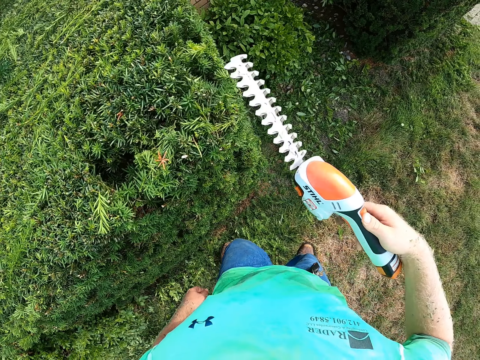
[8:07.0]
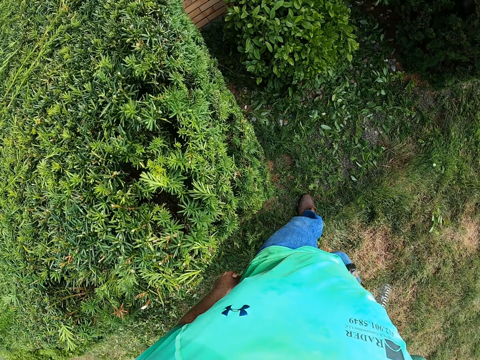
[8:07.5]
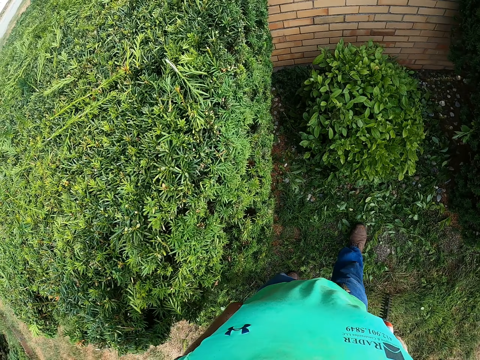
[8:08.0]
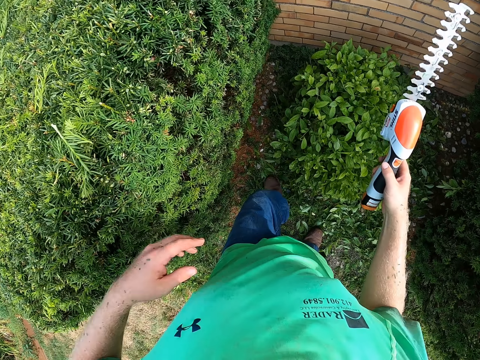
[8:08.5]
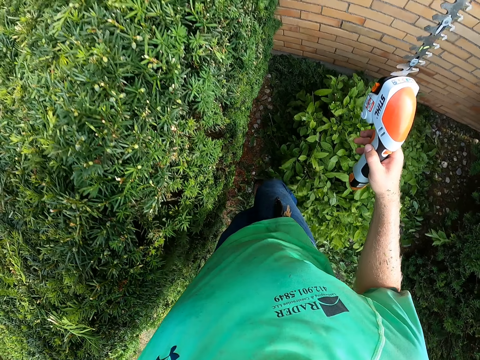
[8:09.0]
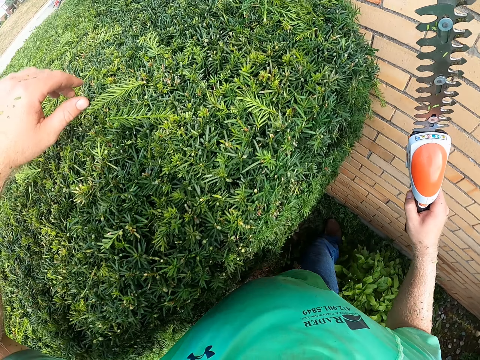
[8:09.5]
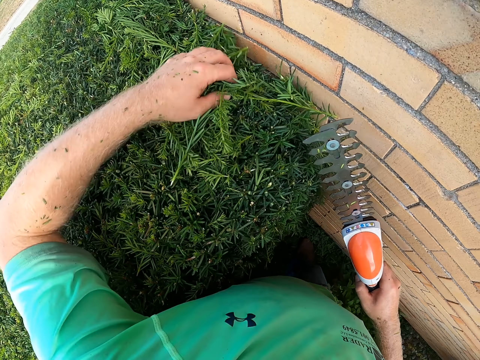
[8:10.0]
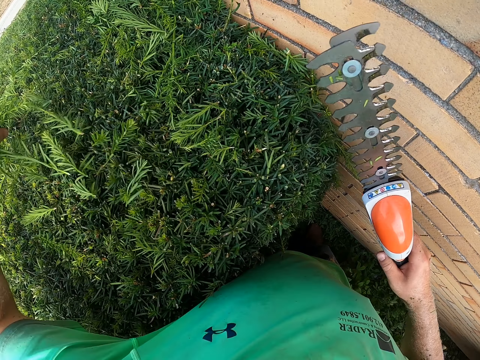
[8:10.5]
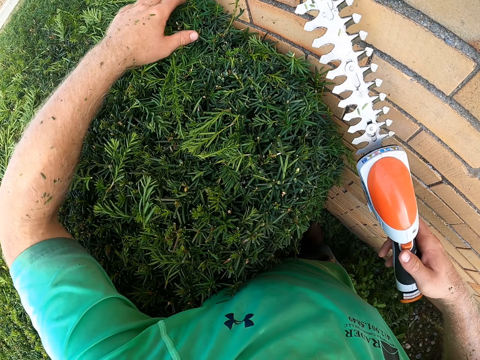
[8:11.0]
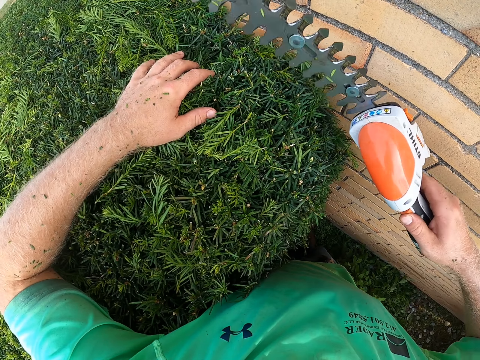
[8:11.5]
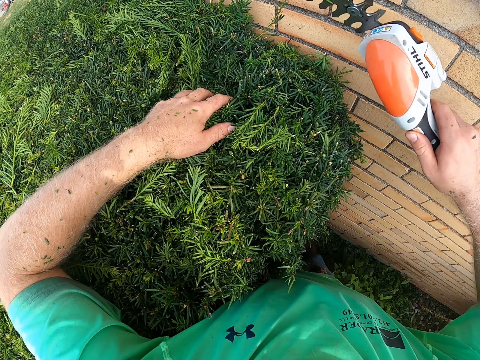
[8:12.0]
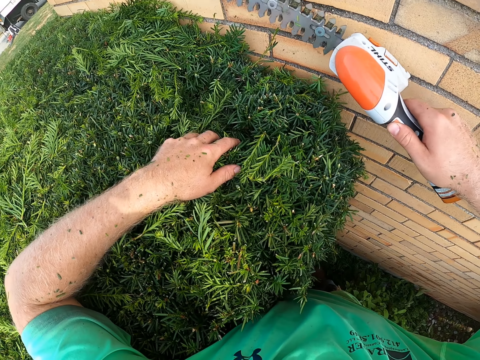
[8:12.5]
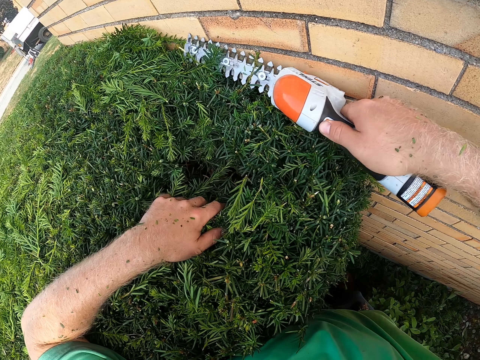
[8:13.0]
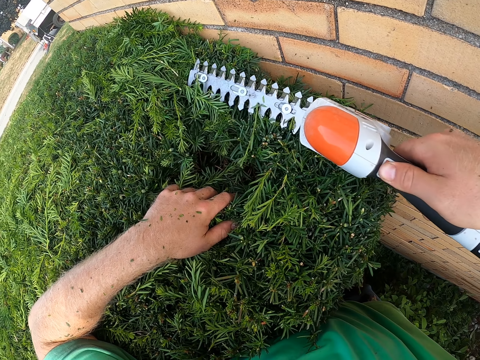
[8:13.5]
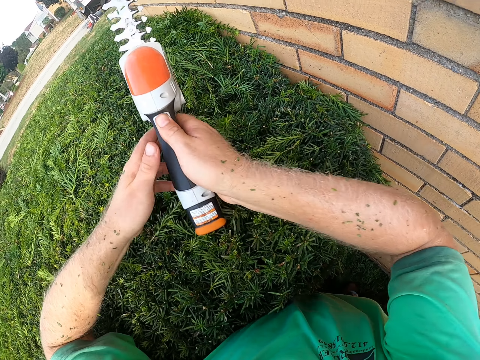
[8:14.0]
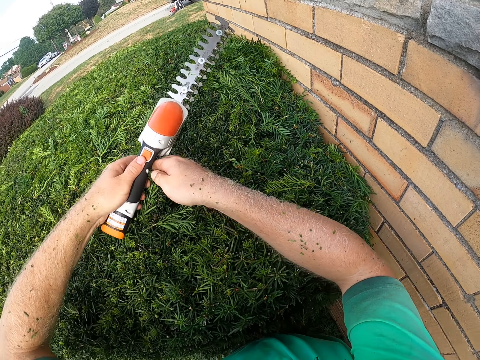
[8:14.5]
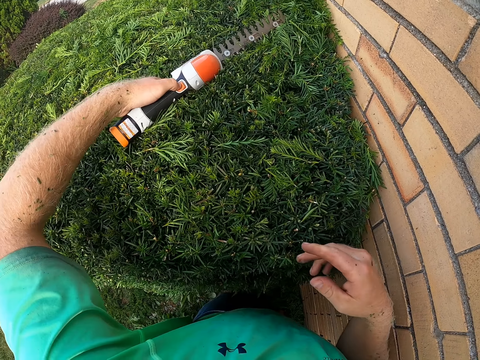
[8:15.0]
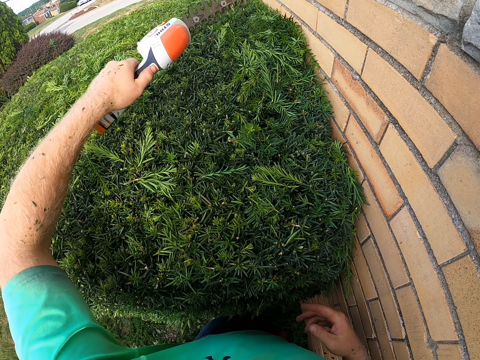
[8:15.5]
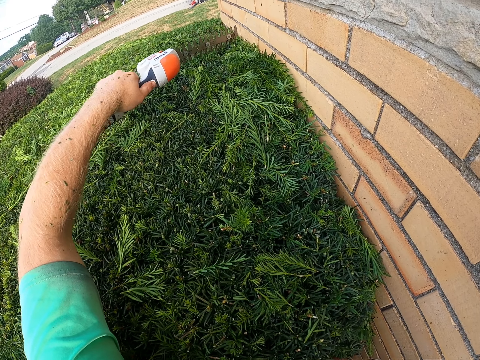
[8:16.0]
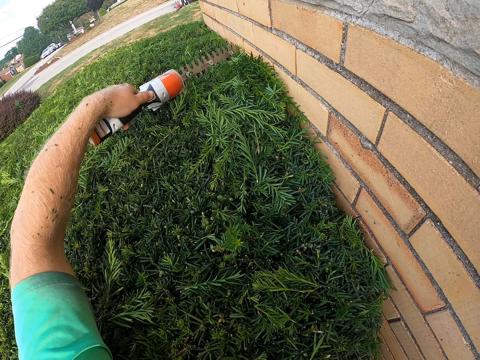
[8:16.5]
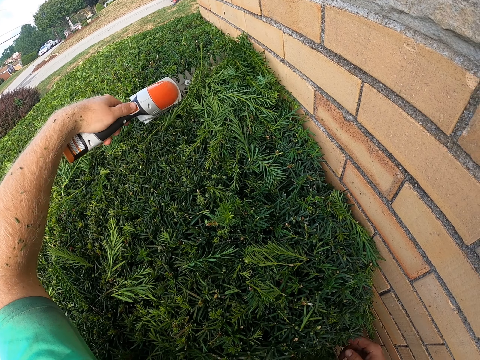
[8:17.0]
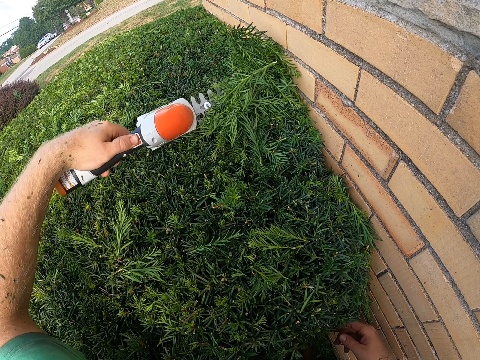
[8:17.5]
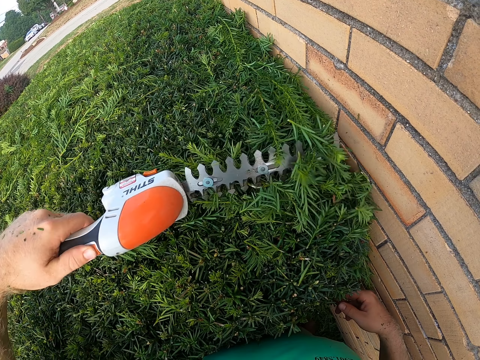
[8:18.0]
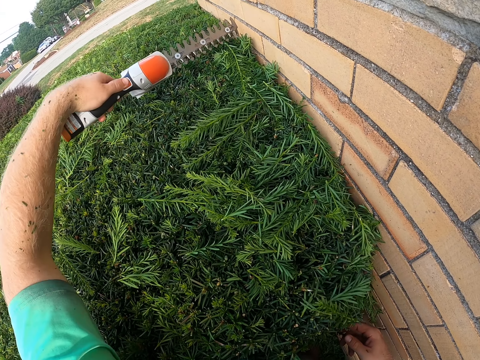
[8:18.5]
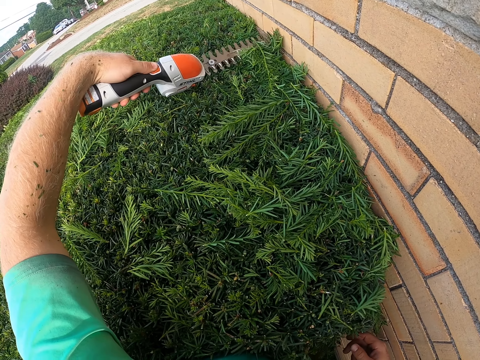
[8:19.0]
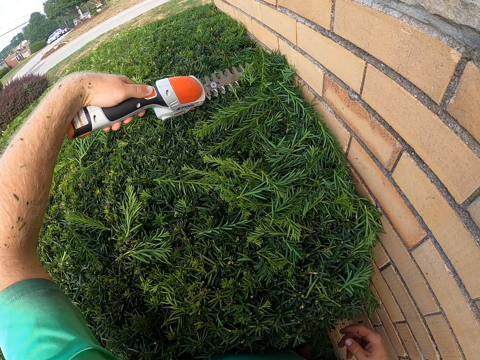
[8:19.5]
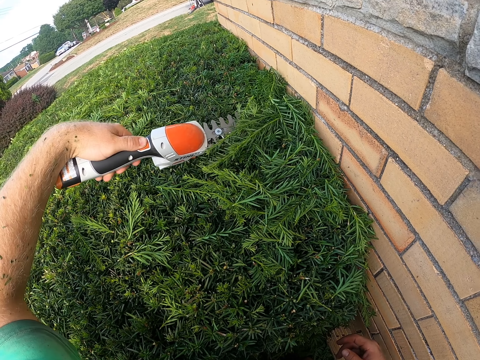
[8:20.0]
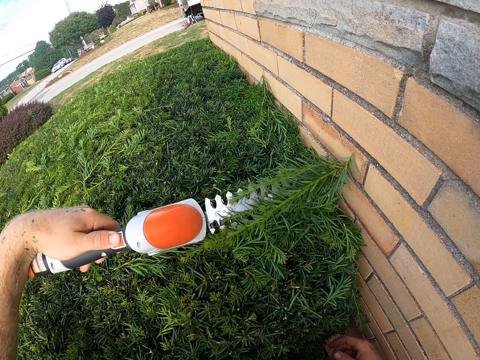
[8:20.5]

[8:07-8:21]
The camera wearer picks leaves from the plant with his left hand. He drops the leaves on the floor with his left hand. He holds the plant with his left hand. He cuts the plants with the shrub pruner shears with his right hand. He passes the shrub pruner shears from his right hand to his left hand. He cuts the plants with the shrub pruner shears with his left hand.

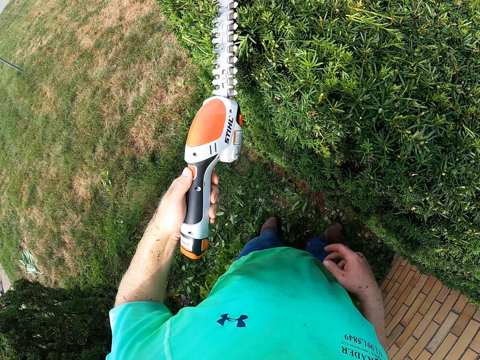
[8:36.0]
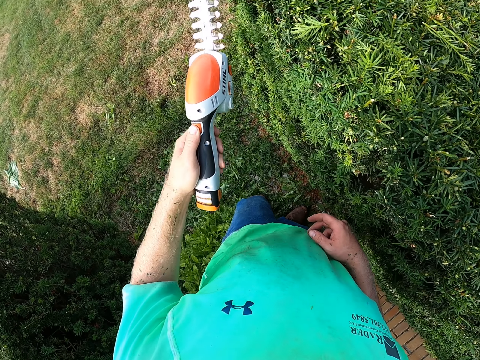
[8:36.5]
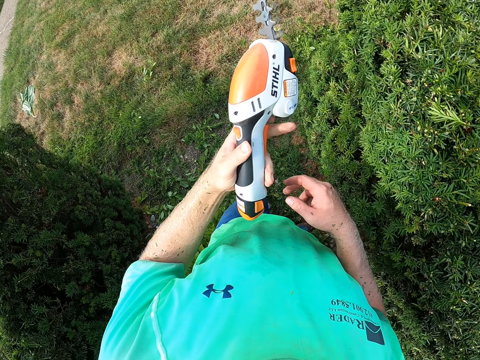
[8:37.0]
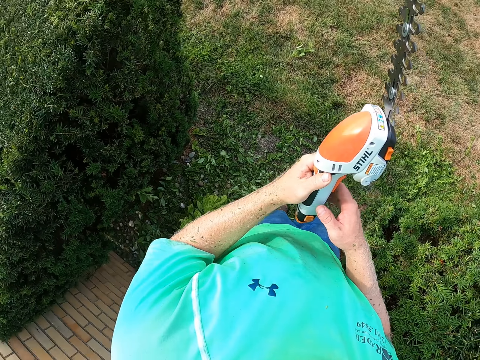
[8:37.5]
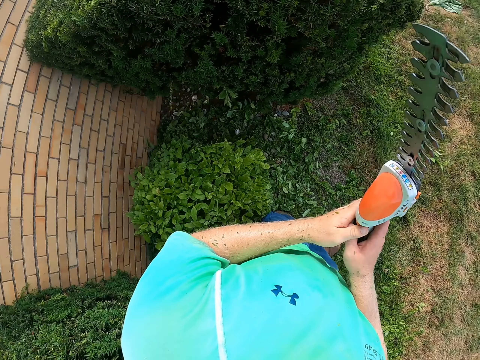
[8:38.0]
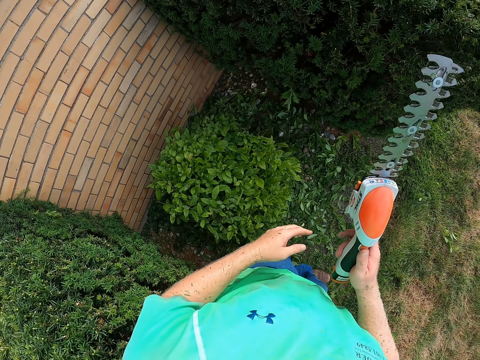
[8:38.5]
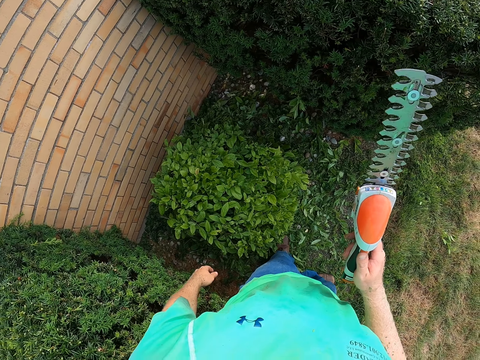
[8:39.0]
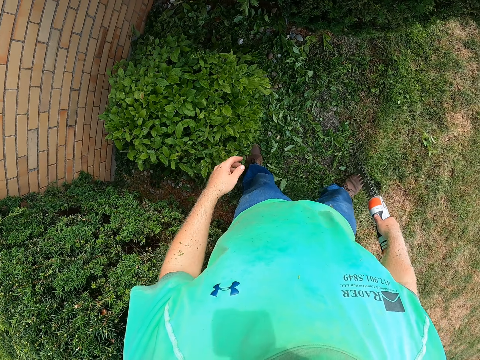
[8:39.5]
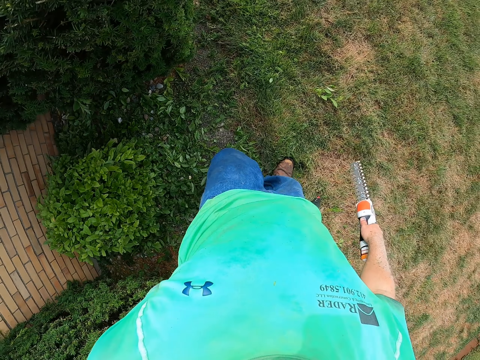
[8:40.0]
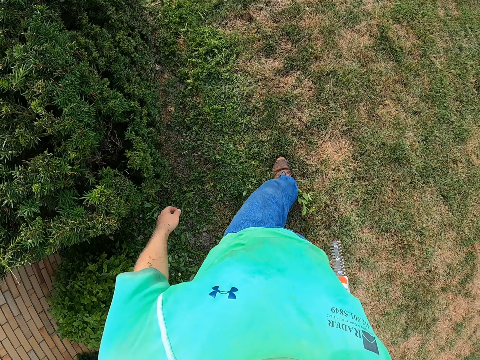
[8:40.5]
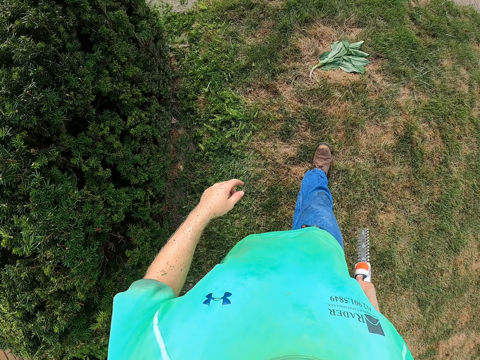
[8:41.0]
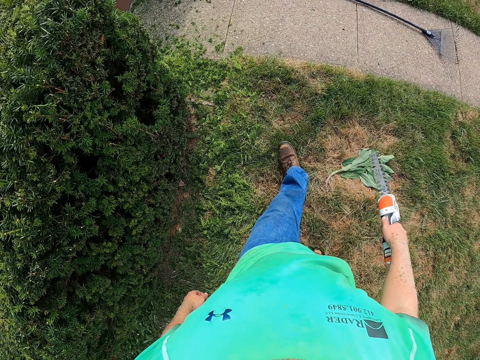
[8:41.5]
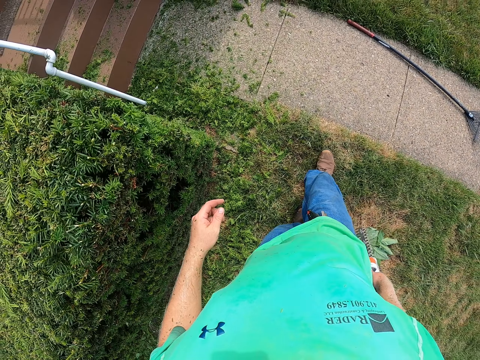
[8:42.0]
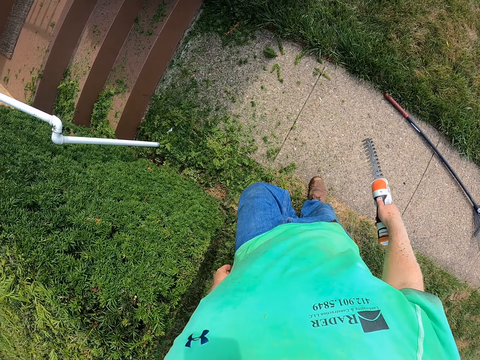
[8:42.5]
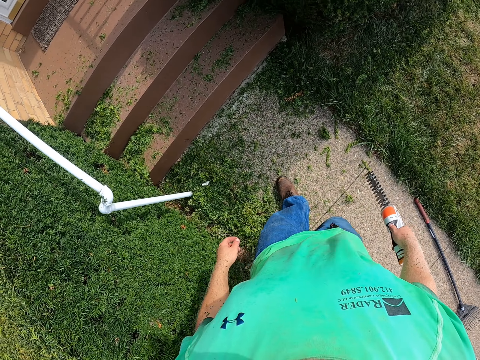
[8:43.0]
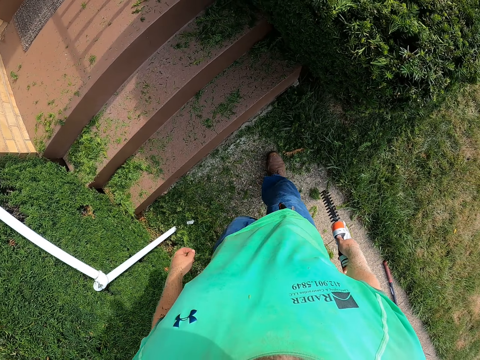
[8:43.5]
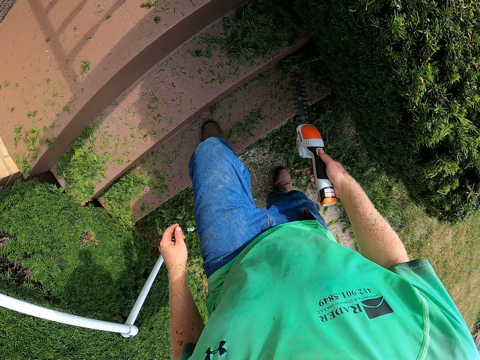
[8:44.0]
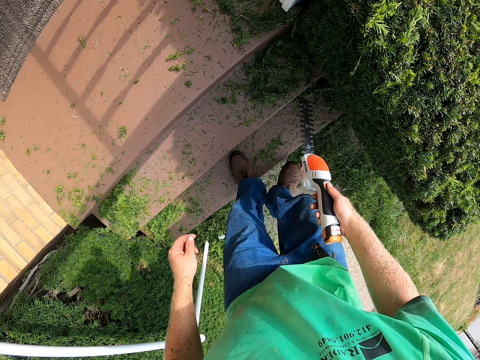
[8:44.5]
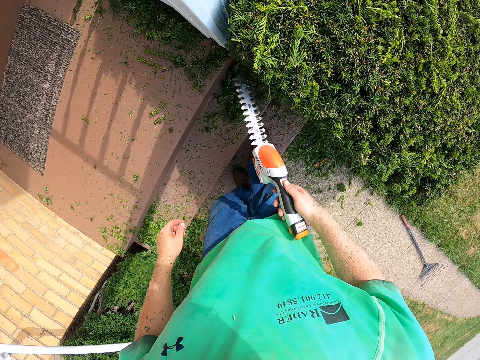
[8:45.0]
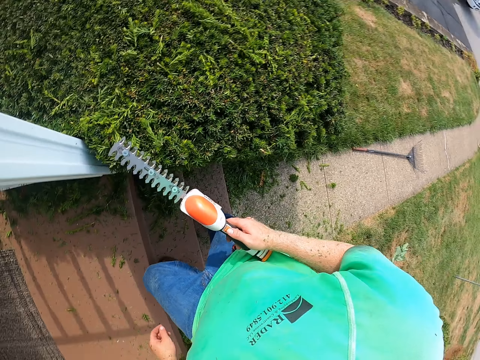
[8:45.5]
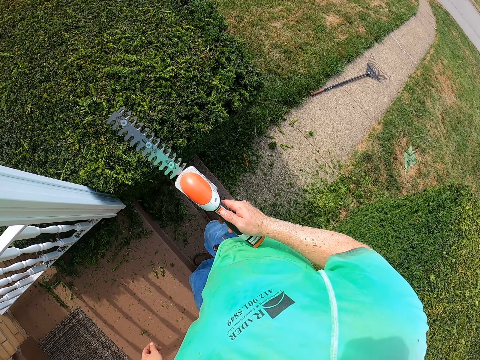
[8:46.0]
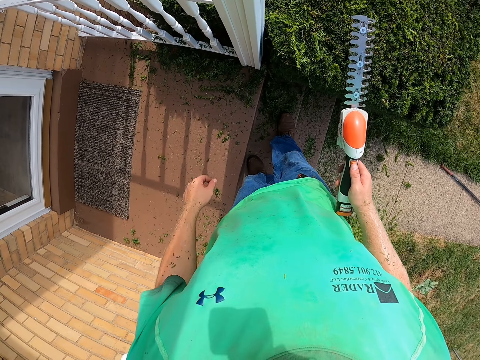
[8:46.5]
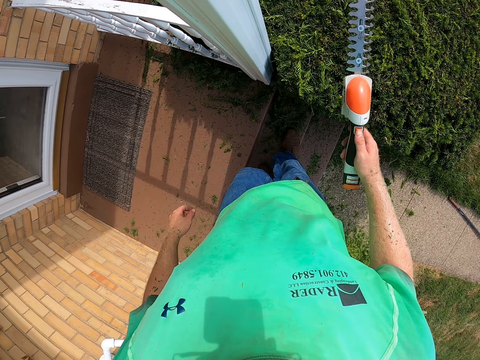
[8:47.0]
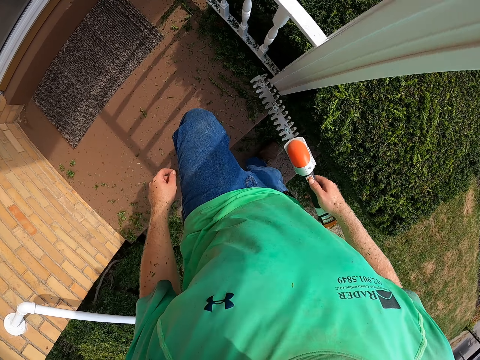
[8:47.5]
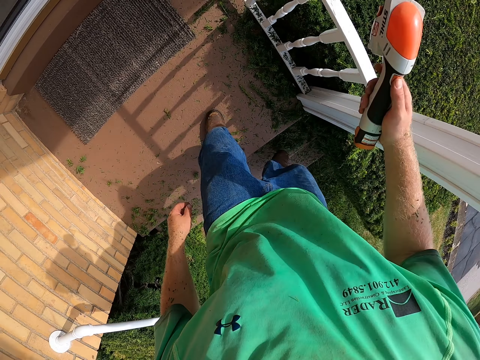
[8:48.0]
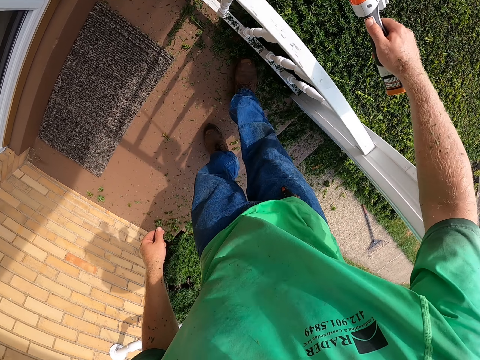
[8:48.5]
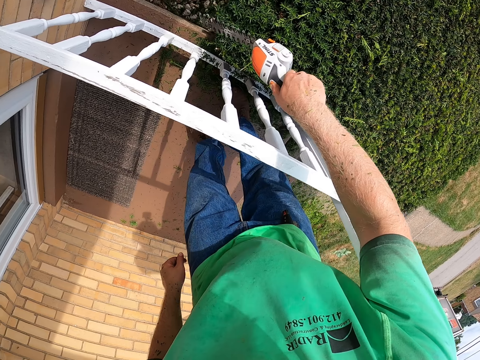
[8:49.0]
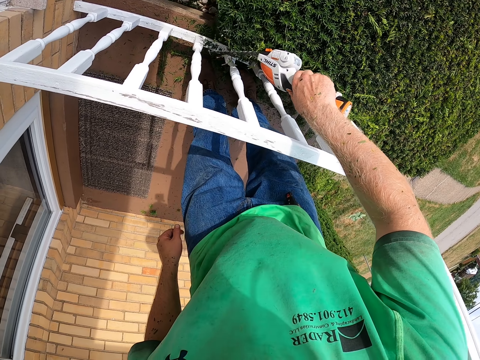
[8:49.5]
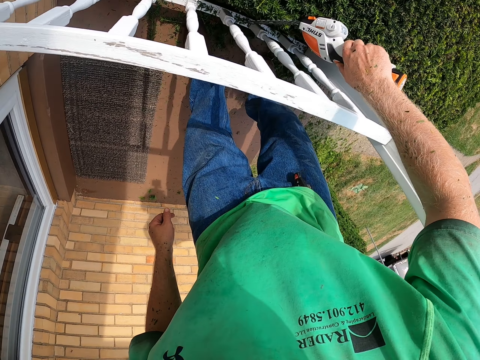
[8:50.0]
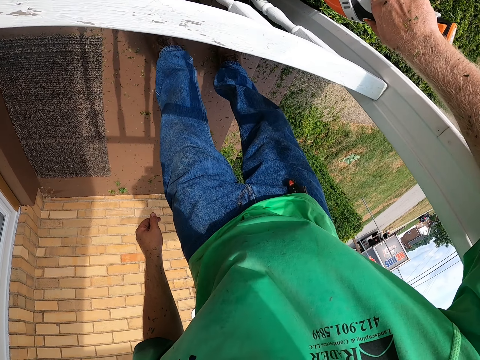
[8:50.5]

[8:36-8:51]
The camera wearer passes the shrub pruner shears from his left hand to his right hand. He walks on the garden. He cuts some plants with the shrub pruner shears with his right hand.
